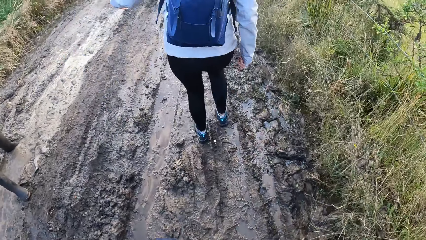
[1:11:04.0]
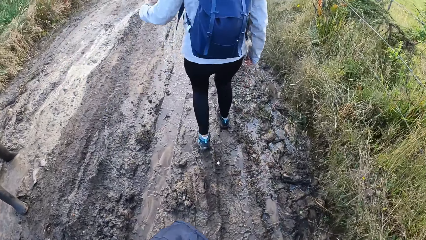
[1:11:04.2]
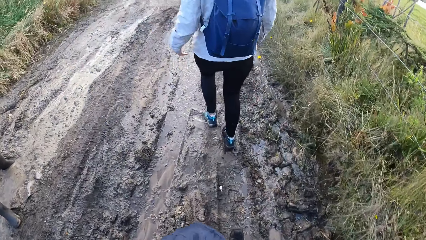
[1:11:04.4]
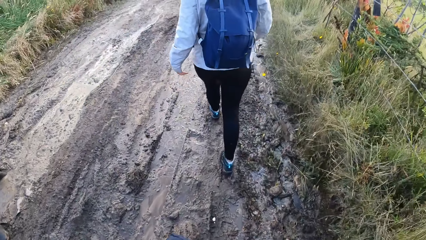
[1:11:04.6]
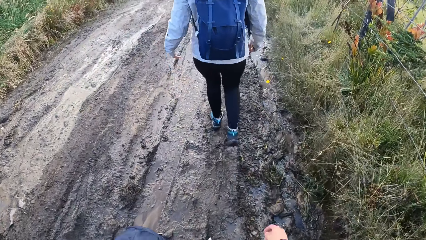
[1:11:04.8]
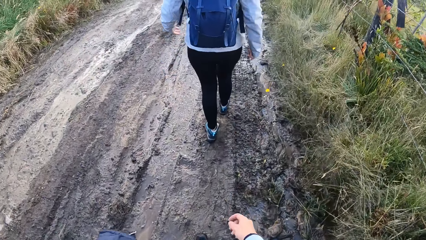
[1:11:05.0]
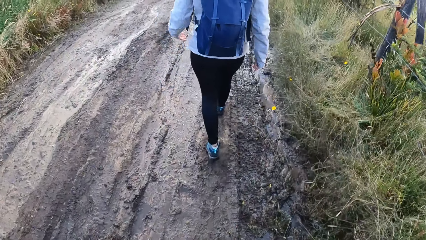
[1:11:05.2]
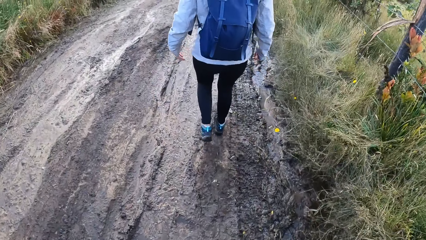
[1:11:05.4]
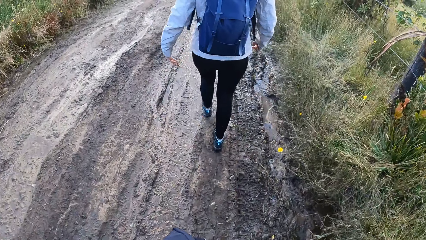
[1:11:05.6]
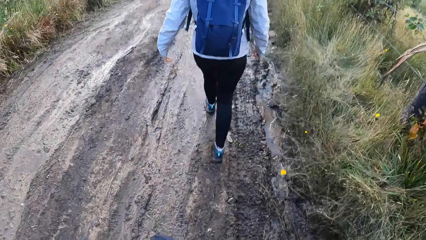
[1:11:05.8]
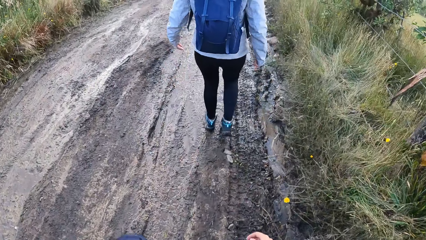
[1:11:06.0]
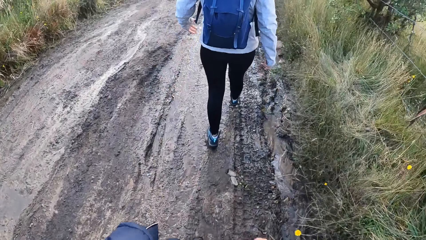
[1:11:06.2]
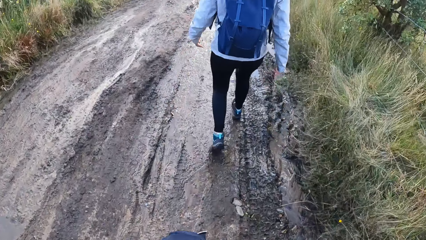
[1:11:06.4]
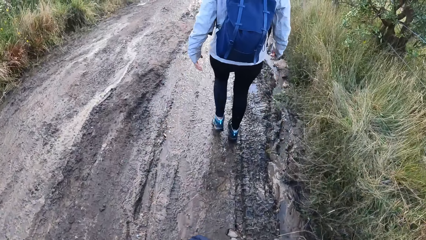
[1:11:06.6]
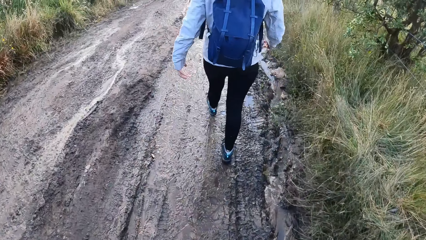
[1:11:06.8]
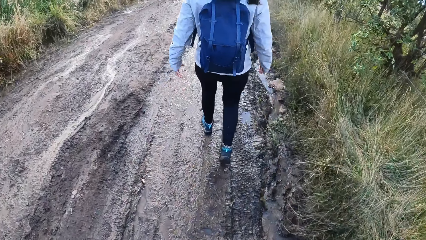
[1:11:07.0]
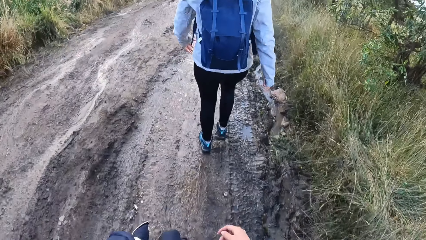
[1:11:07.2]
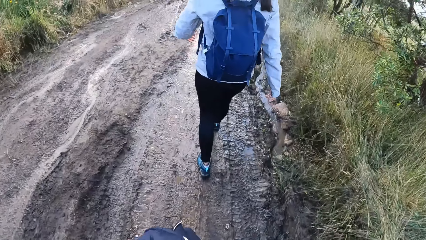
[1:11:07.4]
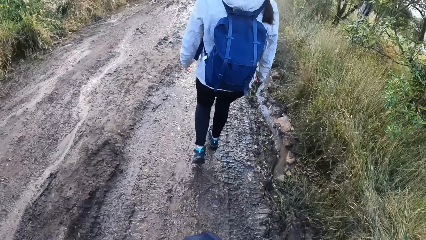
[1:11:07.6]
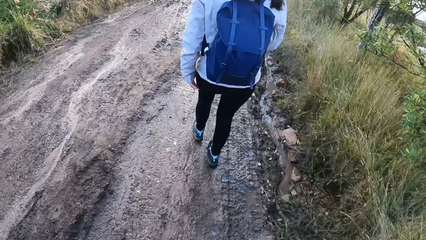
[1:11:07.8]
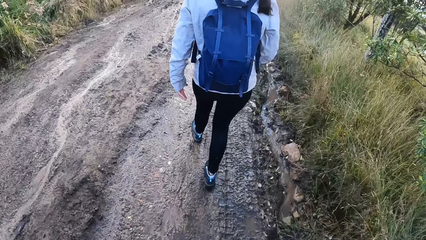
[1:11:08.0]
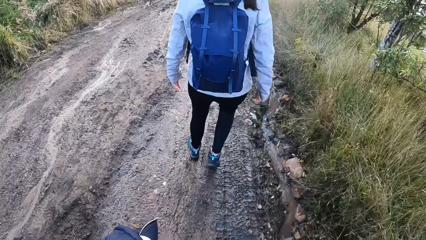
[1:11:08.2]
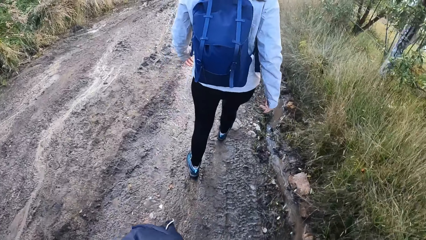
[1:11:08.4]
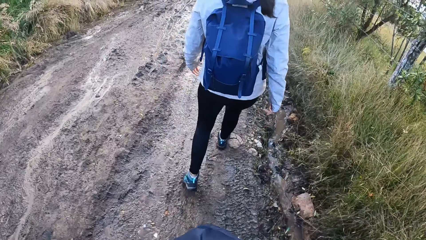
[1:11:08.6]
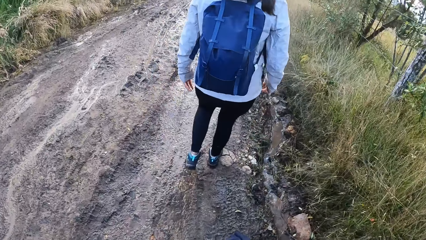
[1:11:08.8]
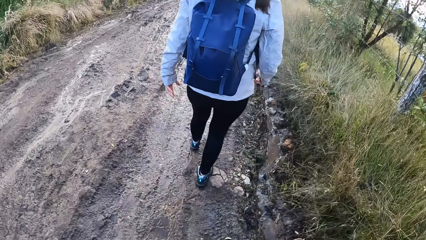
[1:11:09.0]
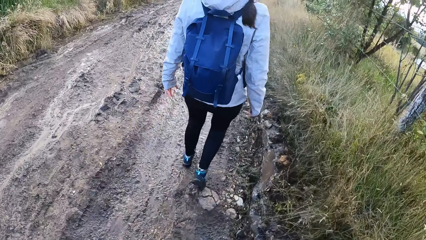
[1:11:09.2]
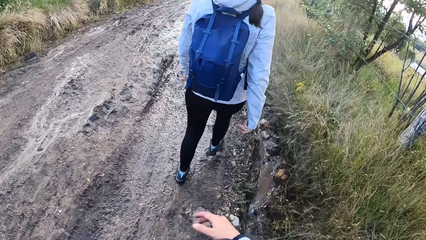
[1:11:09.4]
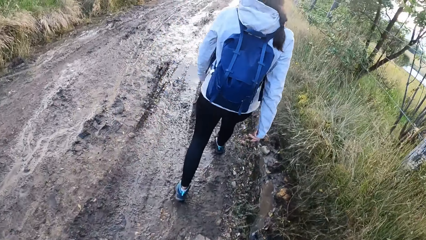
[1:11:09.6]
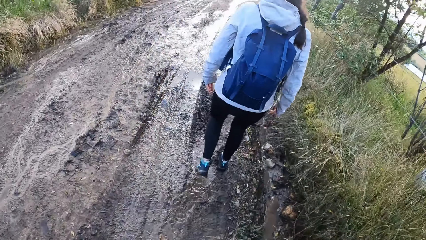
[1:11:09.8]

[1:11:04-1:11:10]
The camera wearer walks on the muddy pathway.

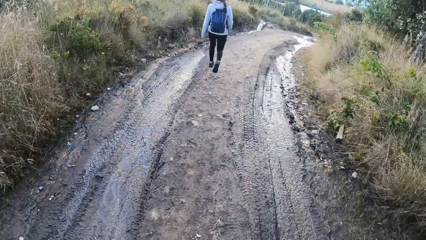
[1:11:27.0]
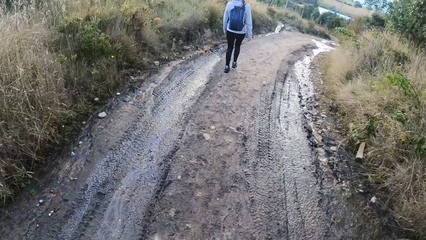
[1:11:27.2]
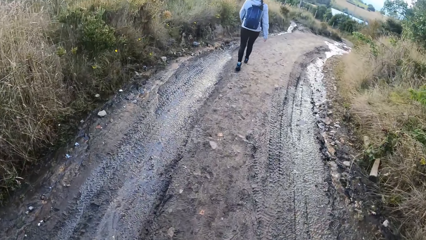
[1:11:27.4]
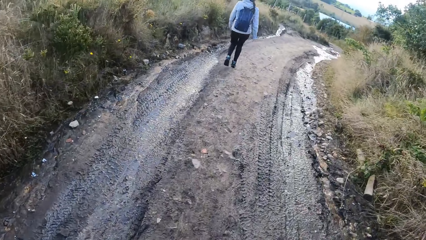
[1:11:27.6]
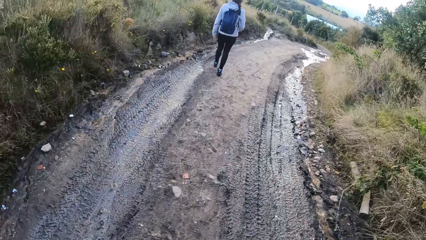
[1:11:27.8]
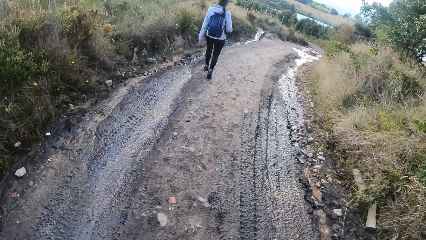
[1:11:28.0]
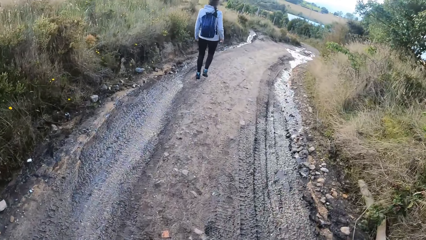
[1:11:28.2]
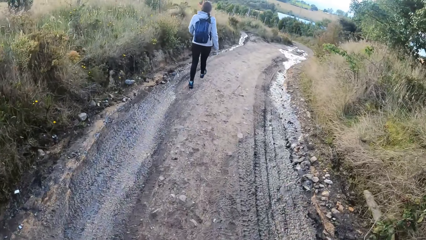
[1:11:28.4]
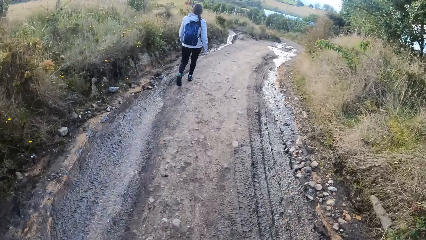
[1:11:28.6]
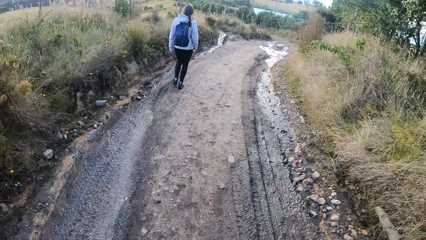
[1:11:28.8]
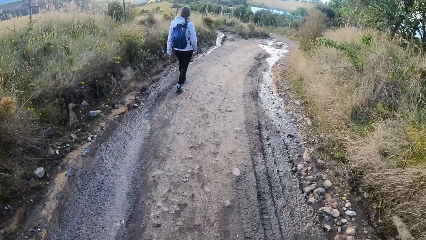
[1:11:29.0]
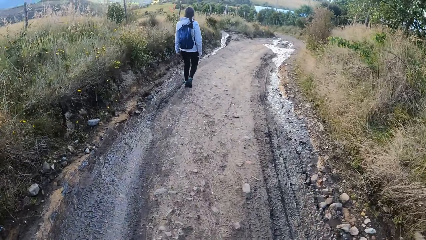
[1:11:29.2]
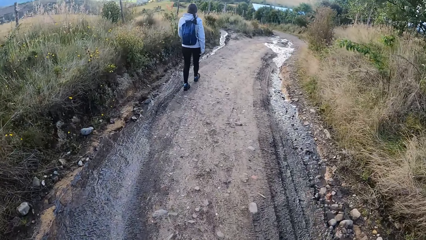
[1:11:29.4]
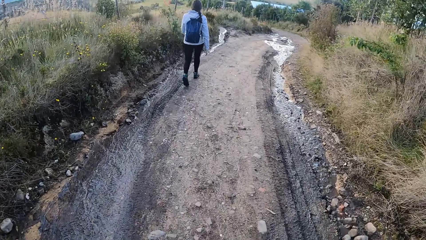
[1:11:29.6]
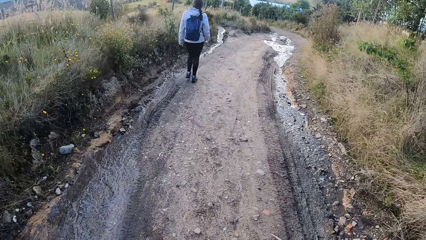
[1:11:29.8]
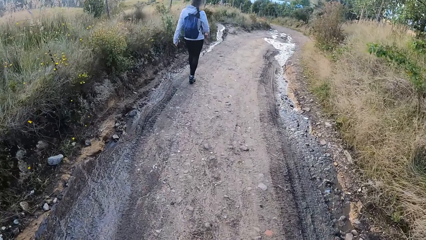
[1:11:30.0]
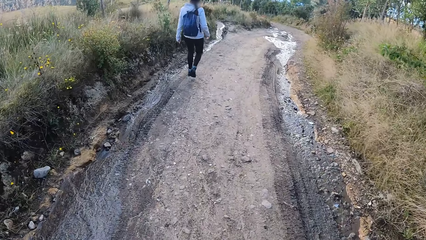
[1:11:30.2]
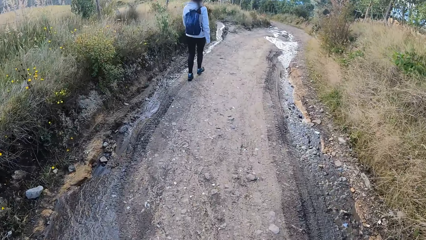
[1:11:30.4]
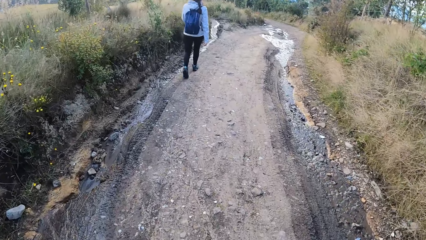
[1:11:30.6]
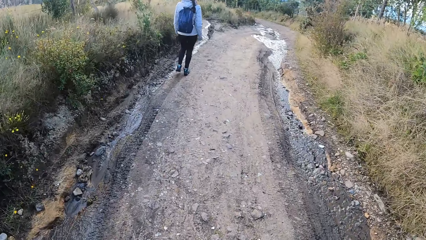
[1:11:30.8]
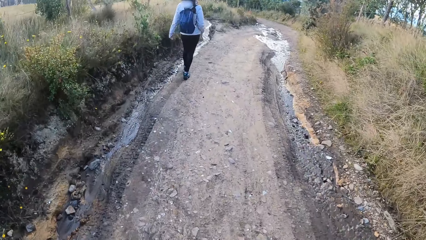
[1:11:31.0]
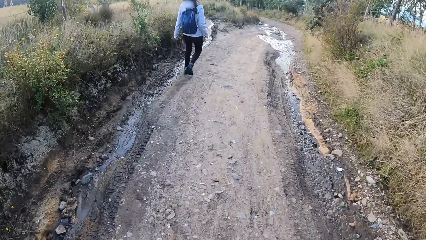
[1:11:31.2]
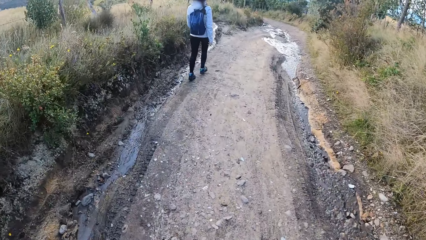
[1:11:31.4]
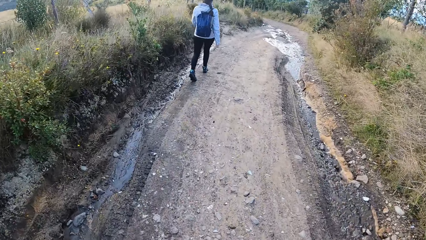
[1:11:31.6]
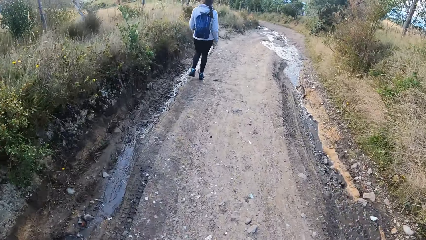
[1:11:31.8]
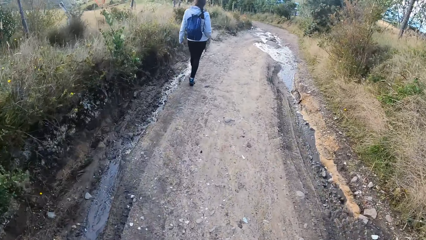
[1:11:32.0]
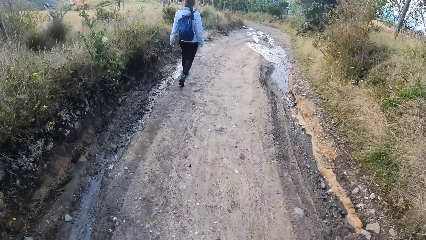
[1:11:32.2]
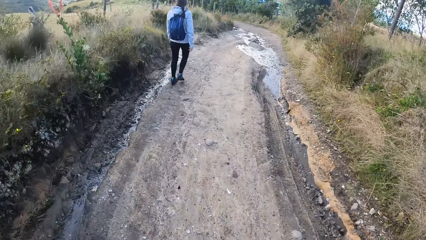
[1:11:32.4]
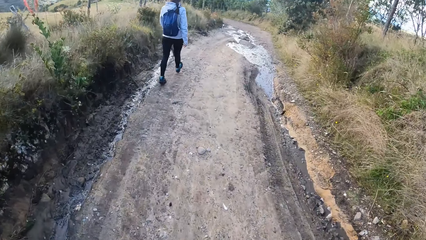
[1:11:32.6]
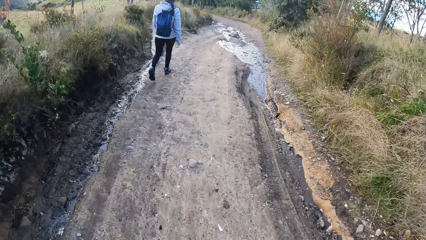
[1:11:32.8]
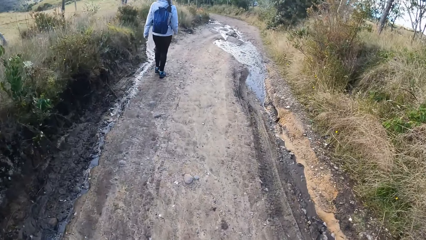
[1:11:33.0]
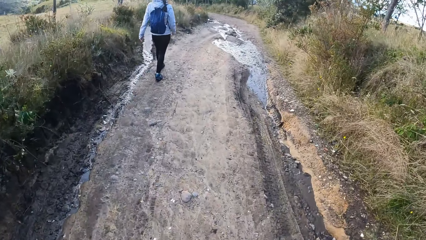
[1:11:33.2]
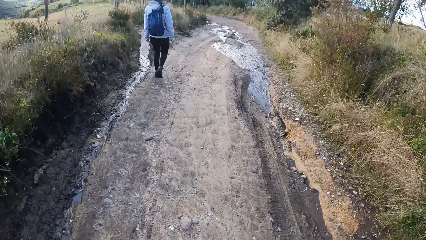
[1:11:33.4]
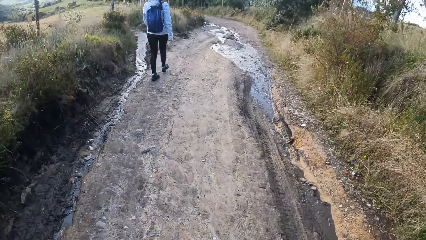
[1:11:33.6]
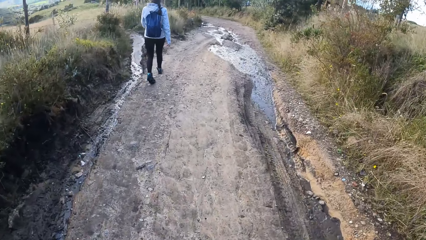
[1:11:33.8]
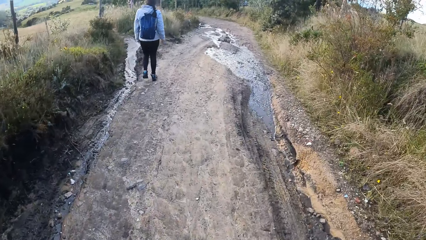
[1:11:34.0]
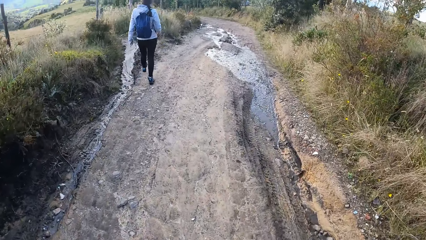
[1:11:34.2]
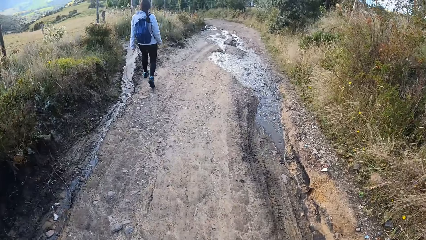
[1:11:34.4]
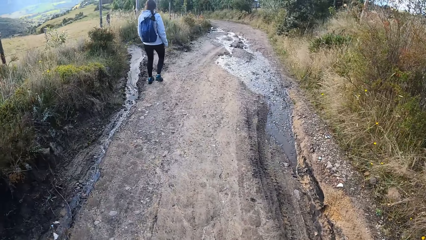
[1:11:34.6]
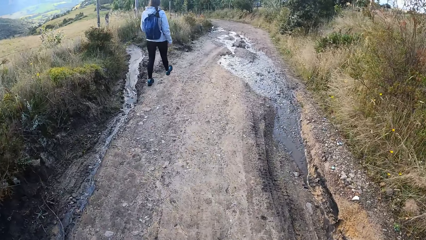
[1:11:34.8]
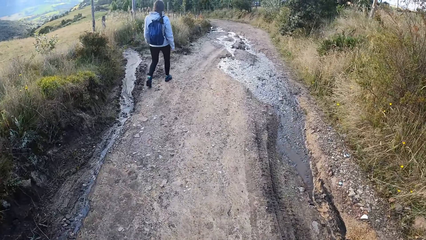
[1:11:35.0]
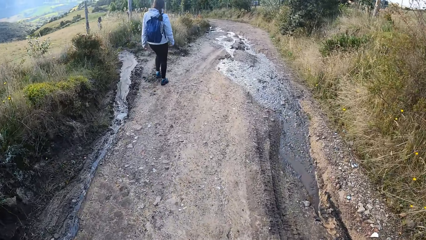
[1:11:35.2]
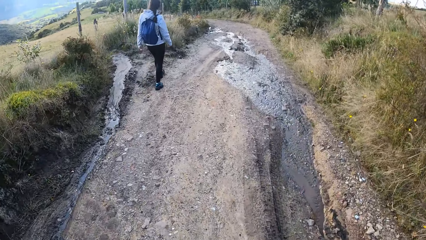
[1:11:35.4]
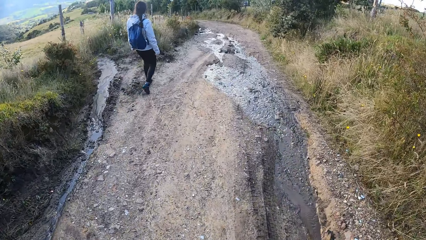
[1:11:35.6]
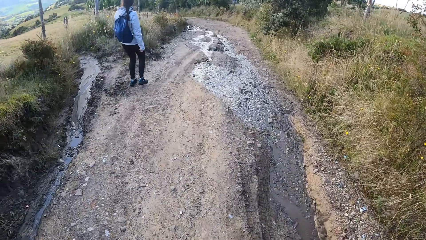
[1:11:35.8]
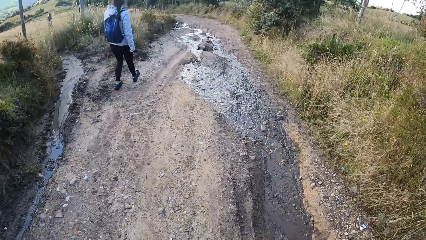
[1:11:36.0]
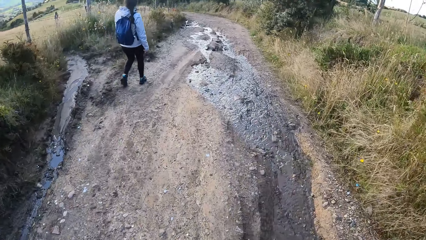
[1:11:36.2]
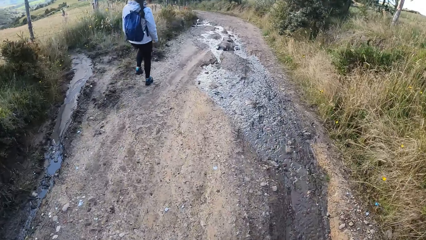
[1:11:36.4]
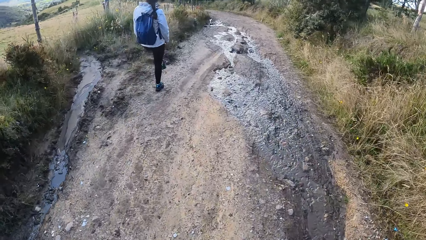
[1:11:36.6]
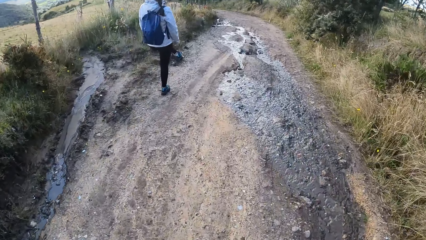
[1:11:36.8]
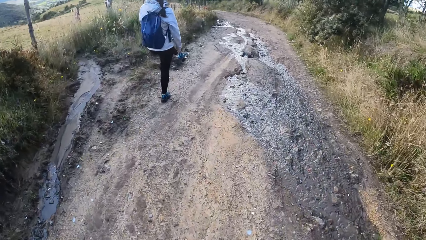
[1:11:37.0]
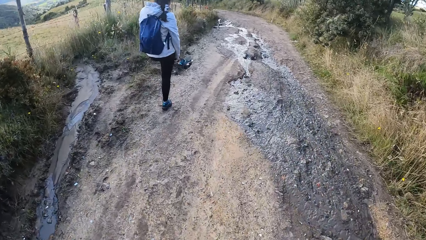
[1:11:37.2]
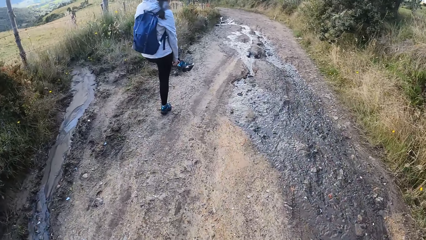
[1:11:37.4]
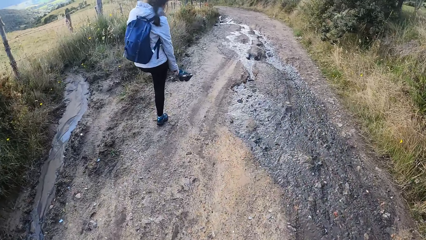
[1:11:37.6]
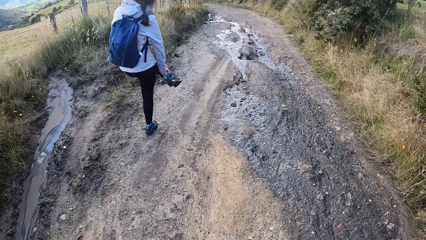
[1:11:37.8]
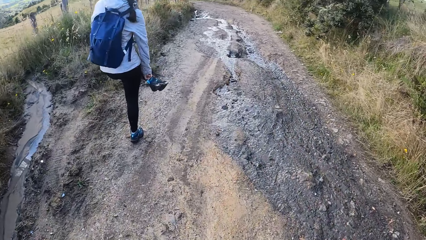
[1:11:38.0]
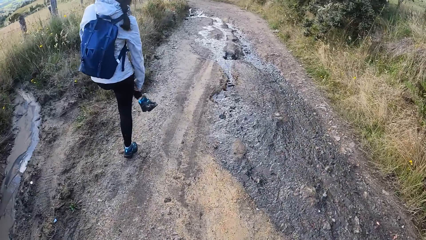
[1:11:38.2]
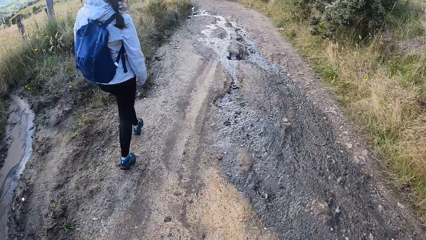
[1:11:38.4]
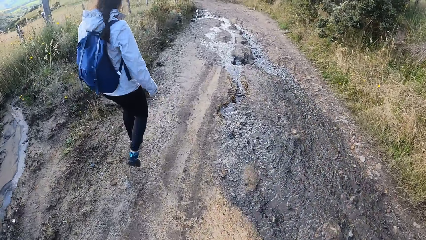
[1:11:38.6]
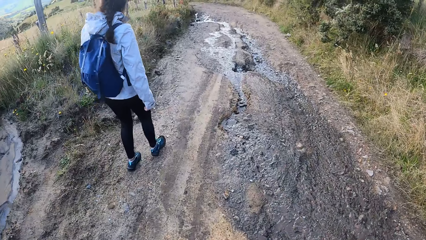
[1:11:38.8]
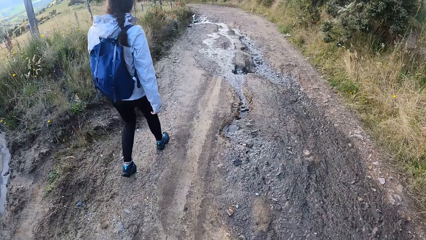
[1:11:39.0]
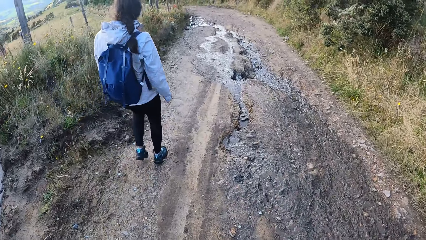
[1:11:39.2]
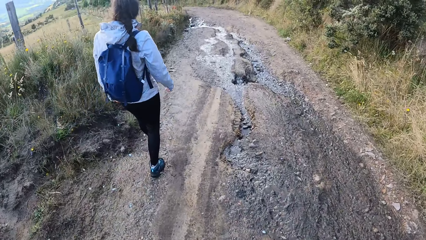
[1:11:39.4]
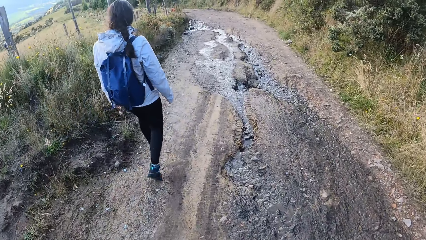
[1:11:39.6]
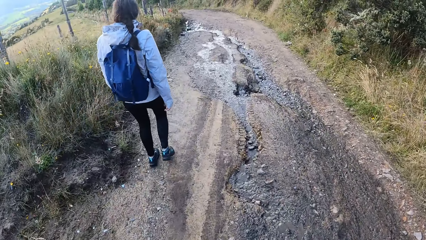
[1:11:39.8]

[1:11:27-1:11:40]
A woman walks along the pathway. The camera wearer walks along the pathway. The woman makes her shoe, lifts her leg, passes her finger inside her shoe, and walks along the pathway. The camera wearer walks along the pathway.
